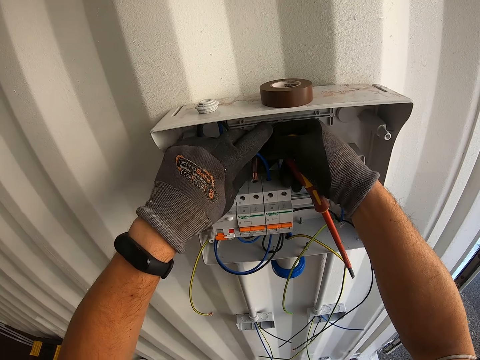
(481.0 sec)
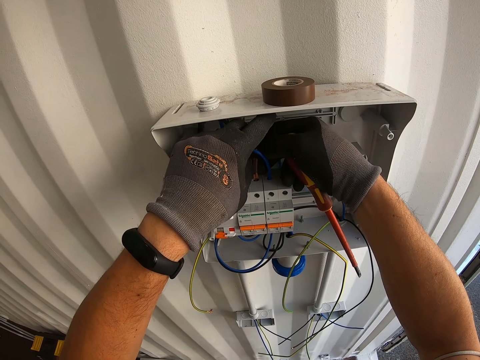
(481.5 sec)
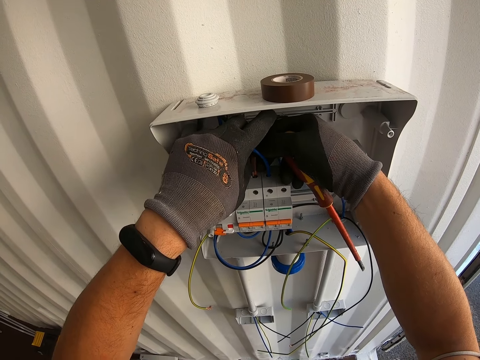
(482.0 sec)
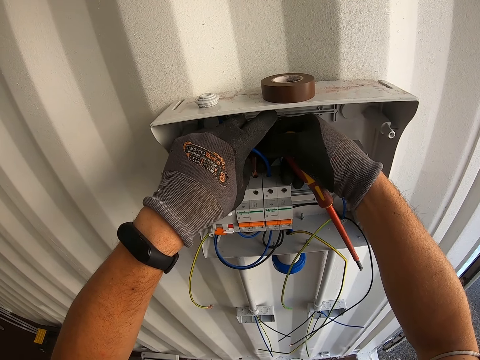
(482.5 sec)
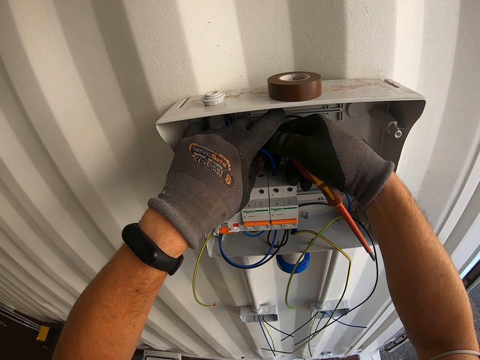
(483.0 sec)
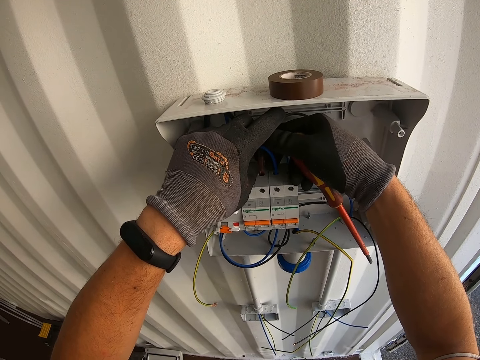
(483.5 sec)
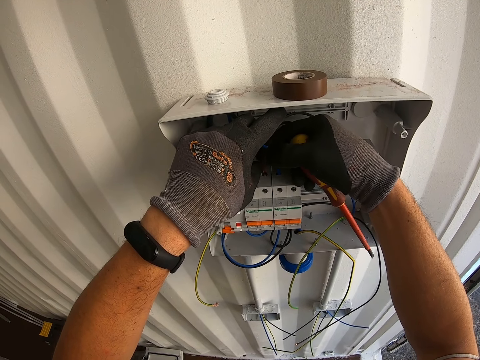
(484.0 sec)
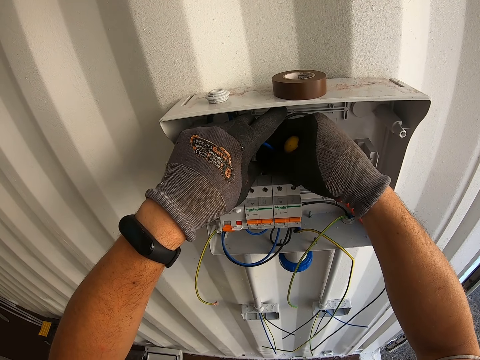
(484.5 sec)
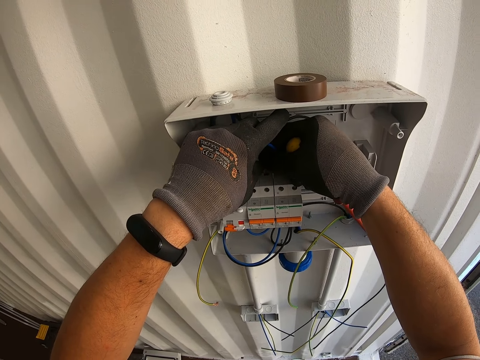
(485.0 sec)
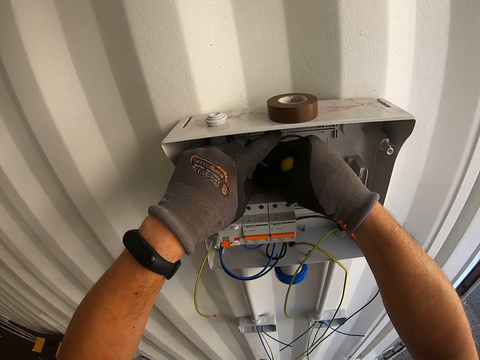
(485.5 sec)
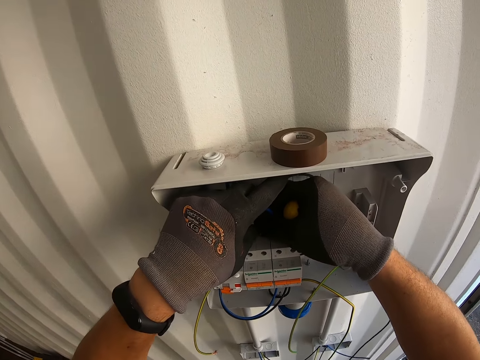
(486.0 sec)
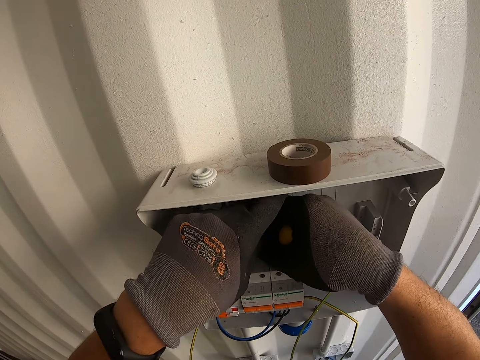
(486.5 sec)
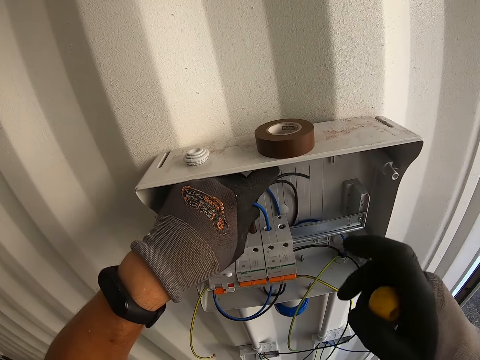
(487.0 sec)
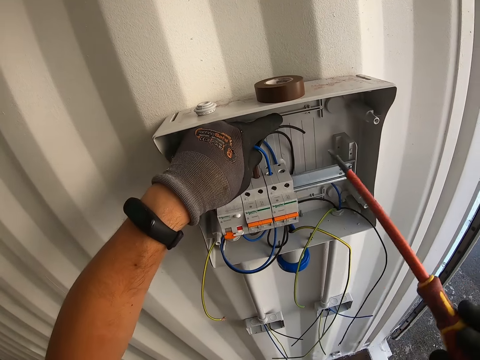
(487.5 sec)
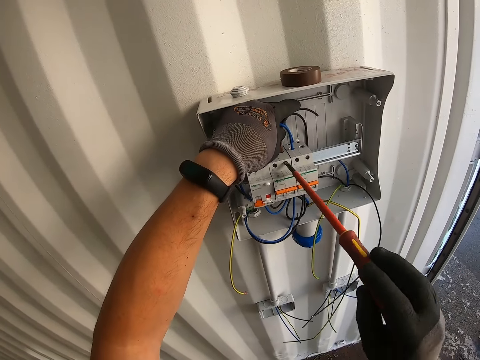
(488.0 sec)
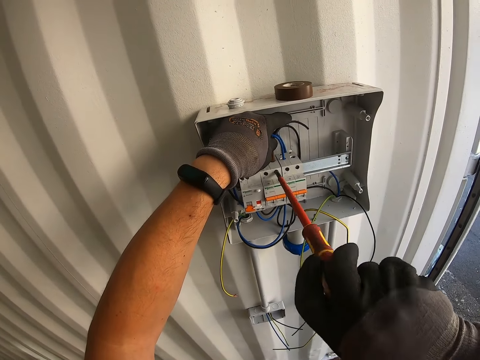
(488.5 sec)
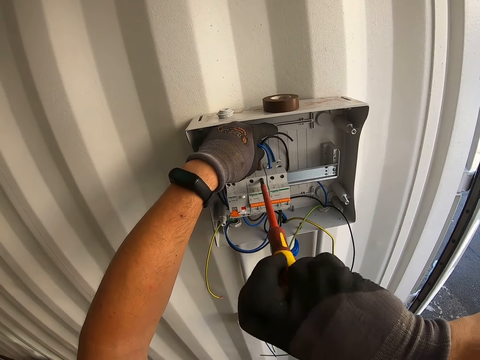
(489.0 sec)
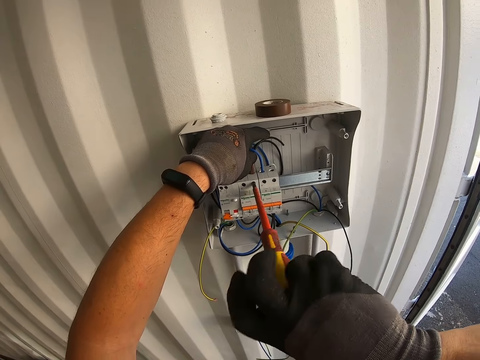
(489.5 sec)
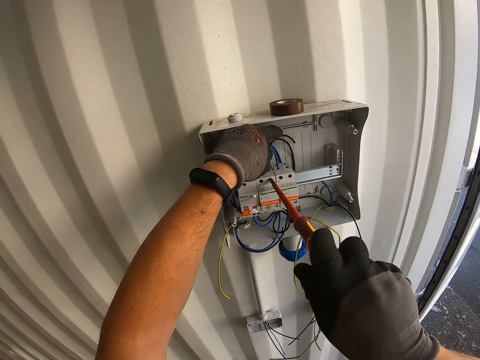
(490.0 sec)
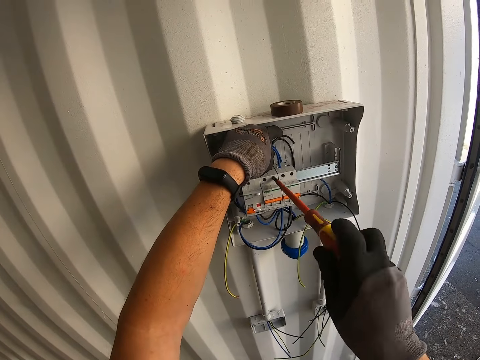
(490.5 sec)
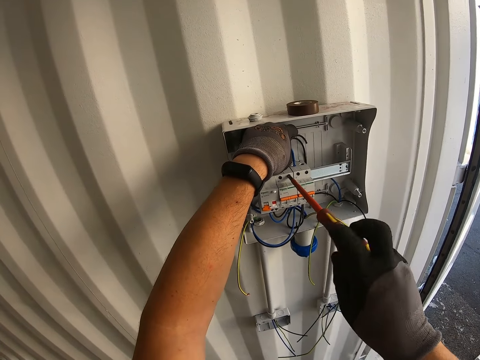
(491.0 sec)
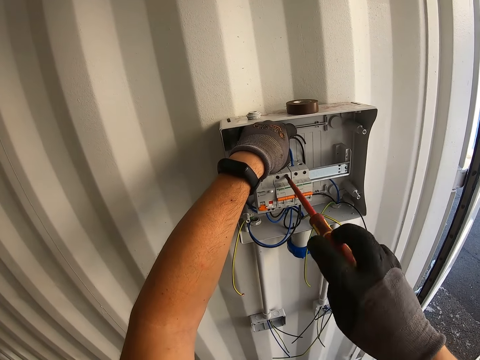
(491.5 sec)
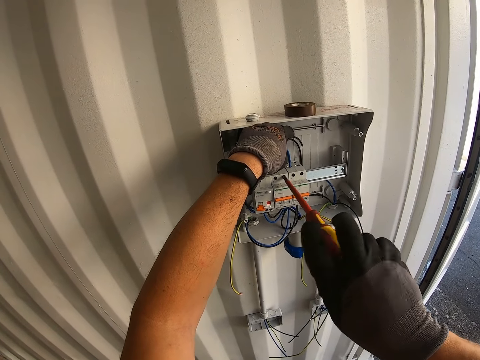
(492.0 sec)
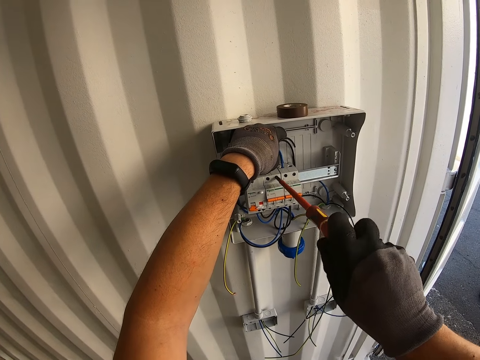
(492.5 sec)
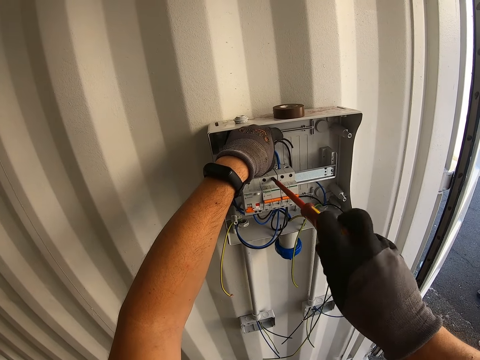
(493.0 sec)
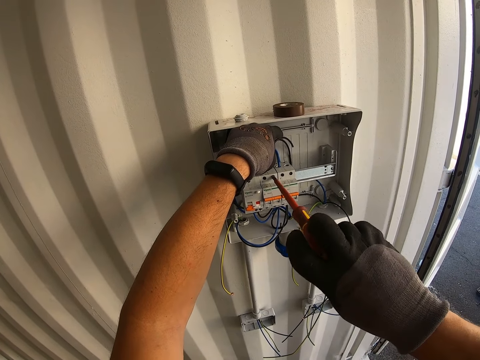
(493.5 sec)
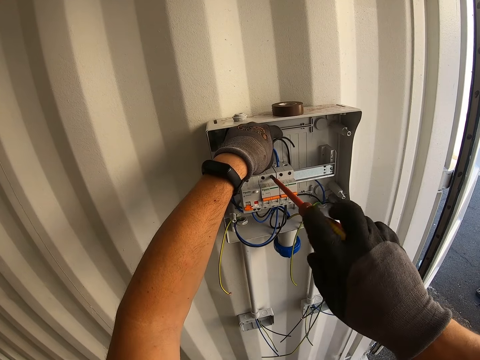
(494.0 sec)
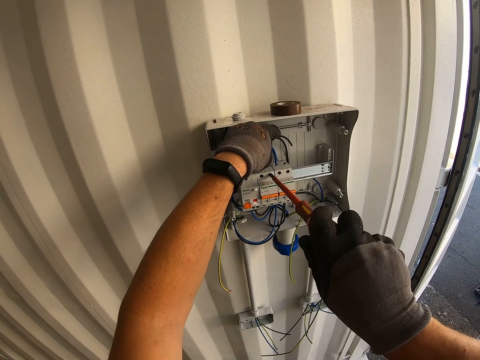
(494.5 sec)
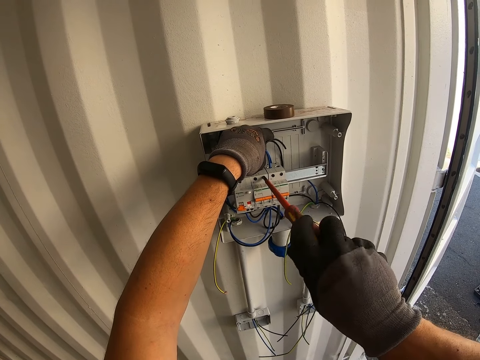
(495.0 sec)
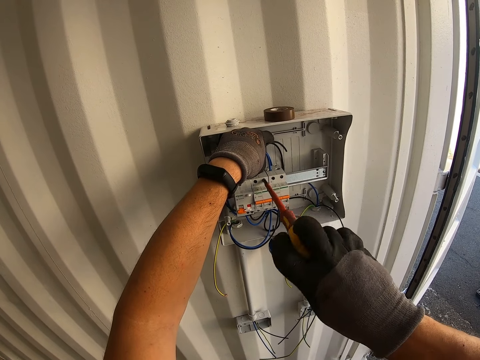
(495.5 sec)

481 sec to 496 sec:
The camera wearer fixes the cable in the electric panel. They tighten the screw. They screw bolts with the screwdriver.

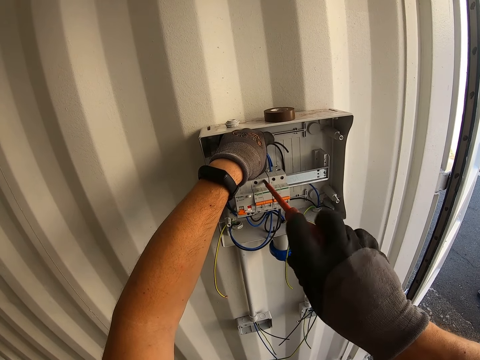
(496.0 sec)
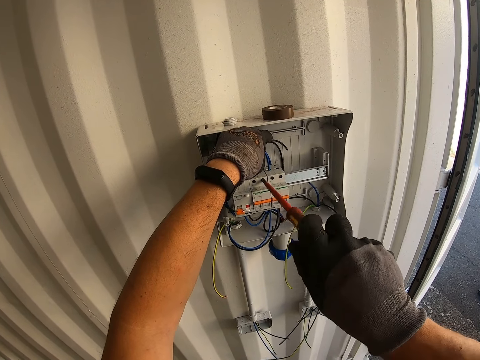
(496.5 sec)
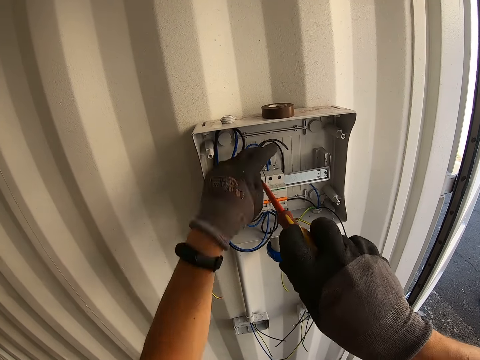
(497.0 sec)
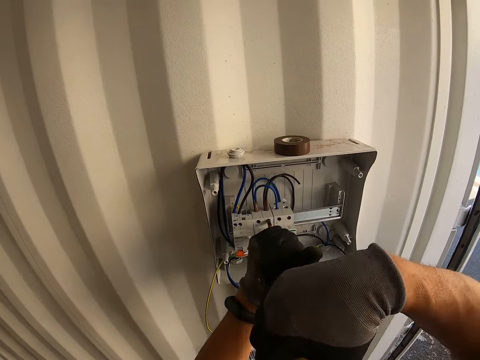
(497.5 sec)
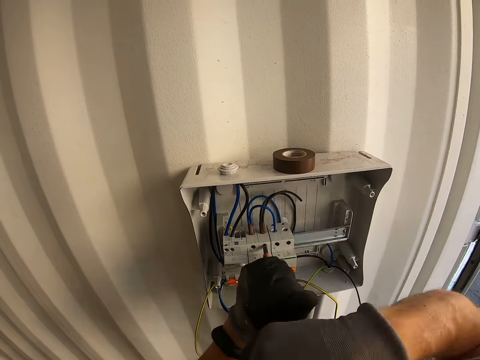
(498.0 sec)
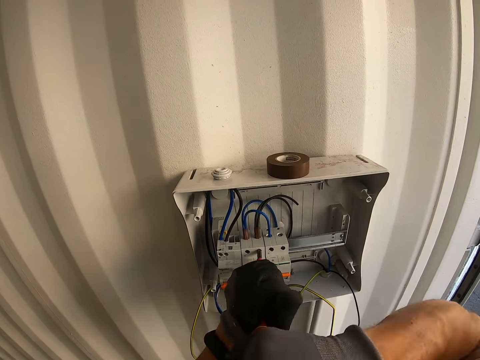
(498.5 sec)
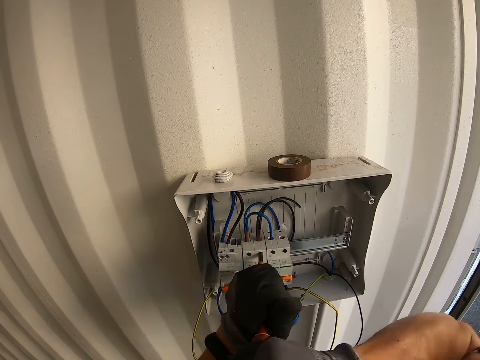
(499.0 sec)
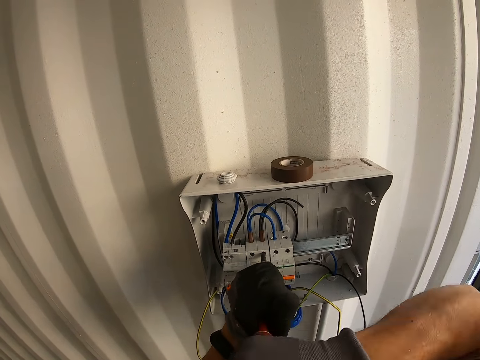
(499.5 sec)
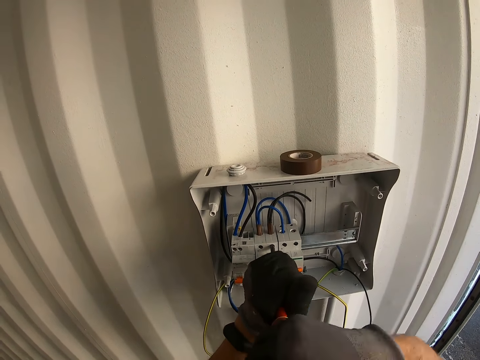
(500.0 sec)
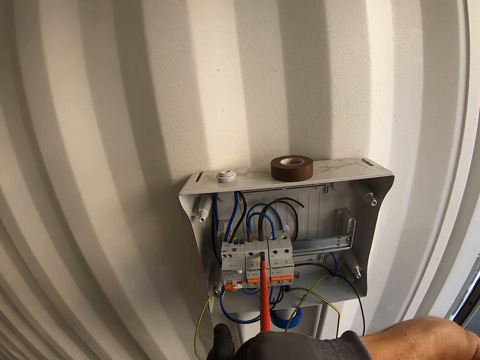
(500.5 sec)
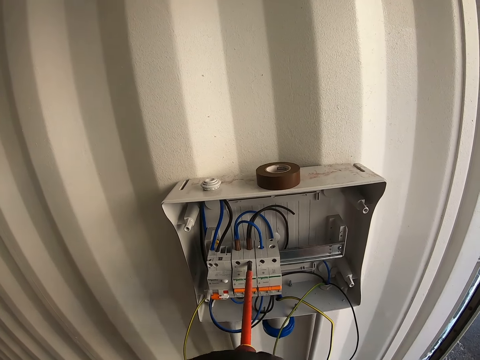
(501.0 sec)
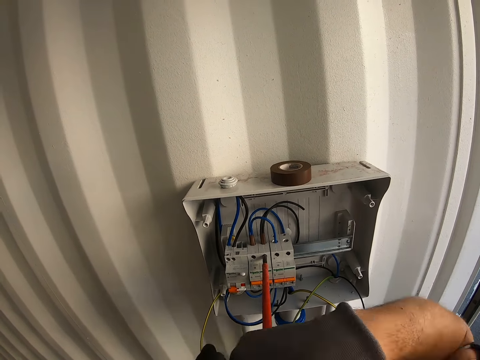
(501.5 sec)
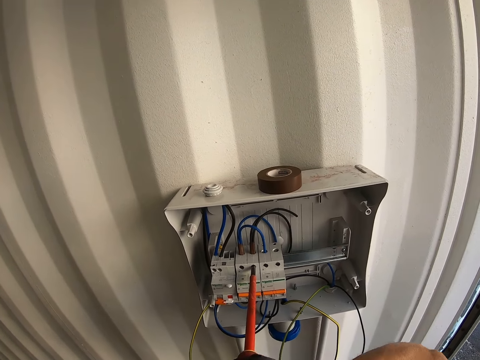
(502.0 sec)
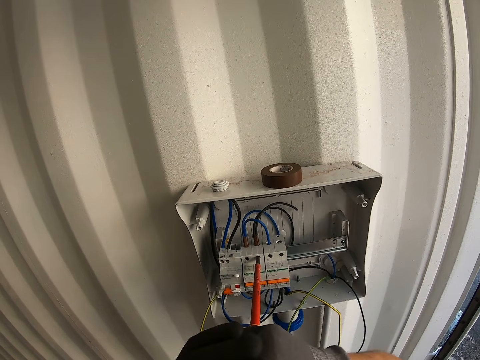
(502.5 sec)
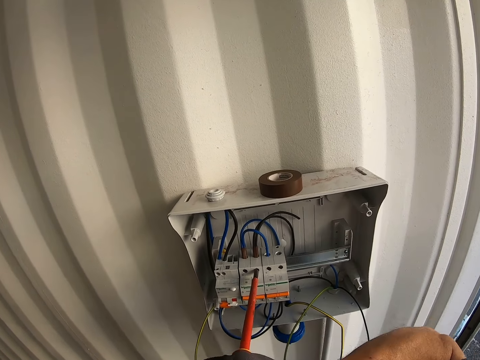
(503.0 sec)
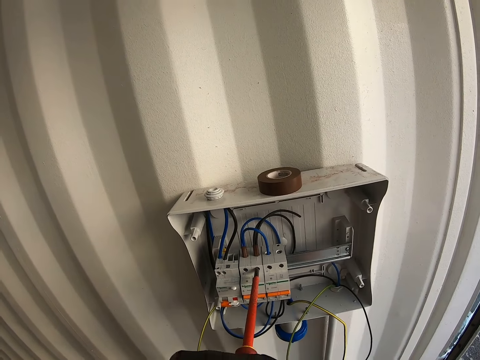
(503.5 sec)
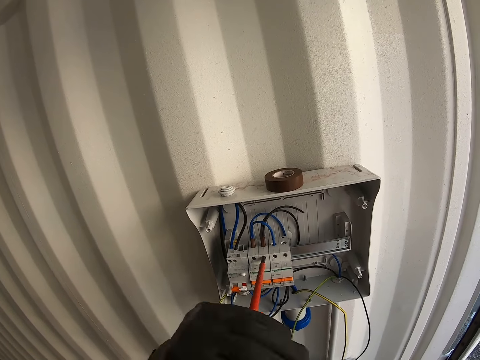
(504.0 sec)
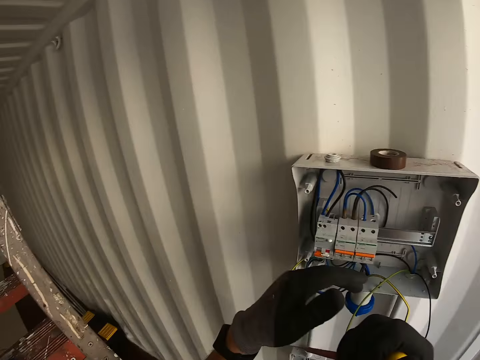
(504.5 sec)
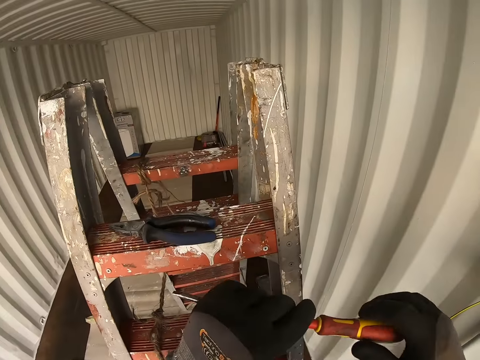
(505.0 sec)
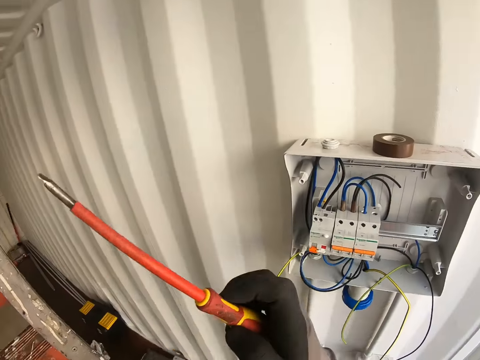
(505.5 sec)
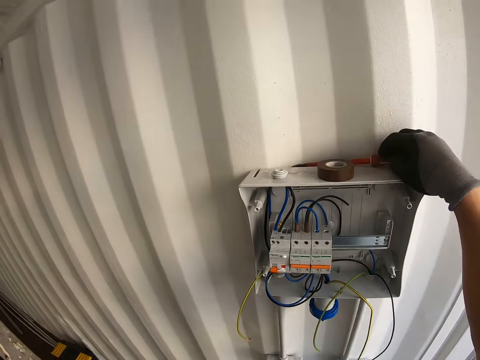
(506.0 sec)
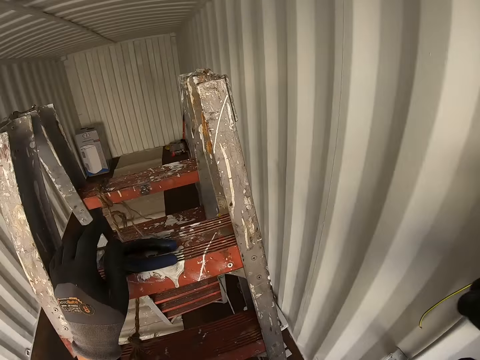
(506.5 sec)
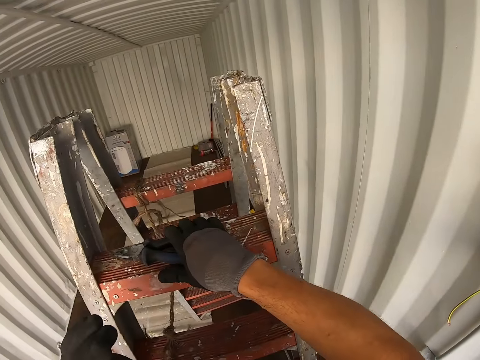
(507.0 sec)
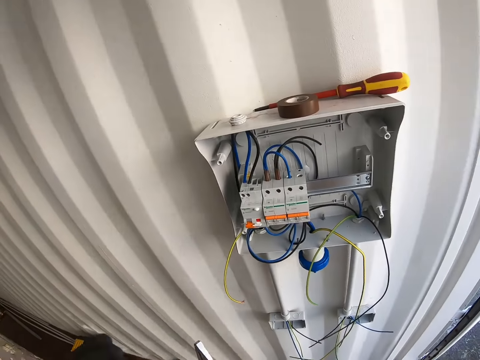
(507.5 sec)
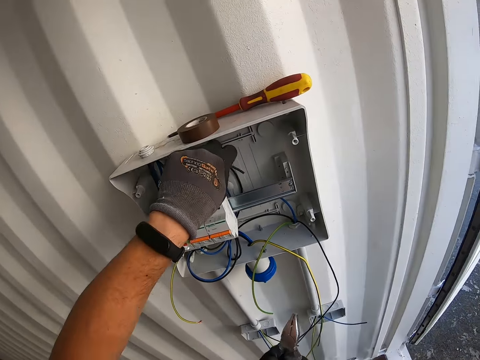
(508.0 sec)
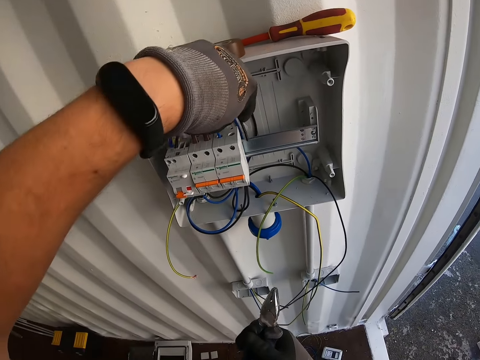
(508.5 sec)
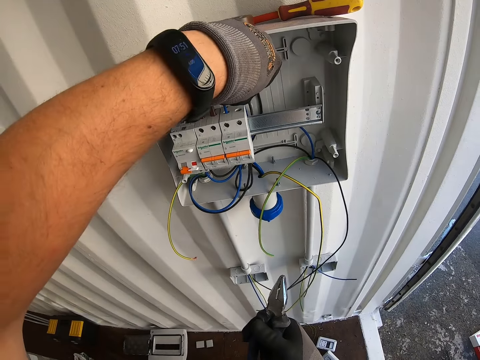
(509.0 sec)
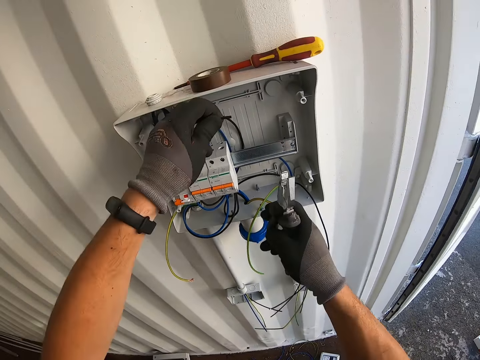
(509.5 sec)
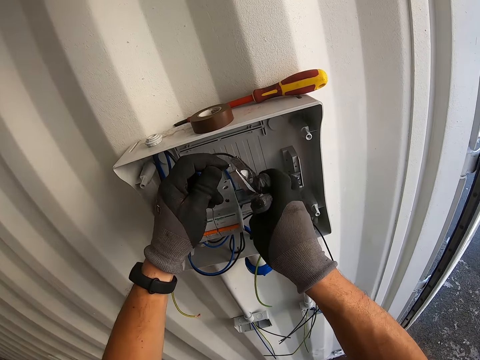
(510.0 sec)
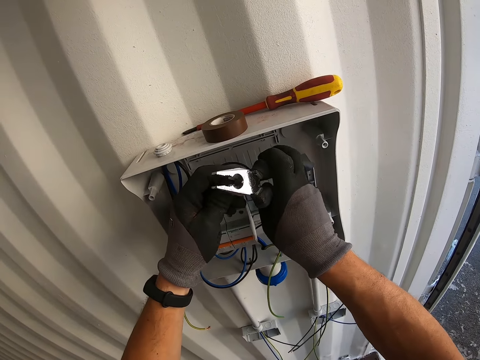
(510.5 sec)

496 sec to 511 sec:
The camera wearer puts the screwdriver on the panel box. They take the pliers on the ladder. They sharpen the wire.
